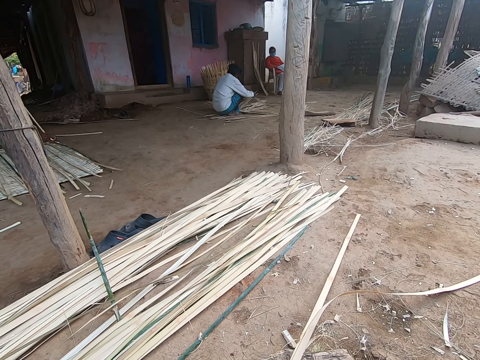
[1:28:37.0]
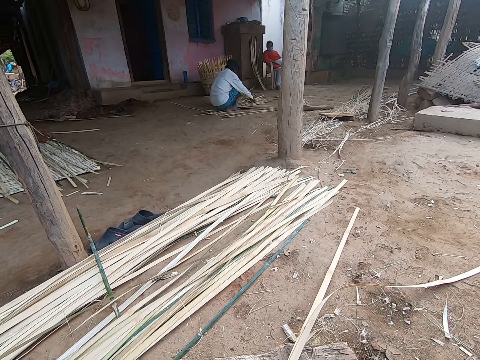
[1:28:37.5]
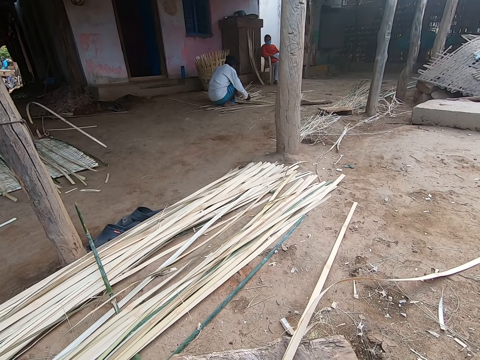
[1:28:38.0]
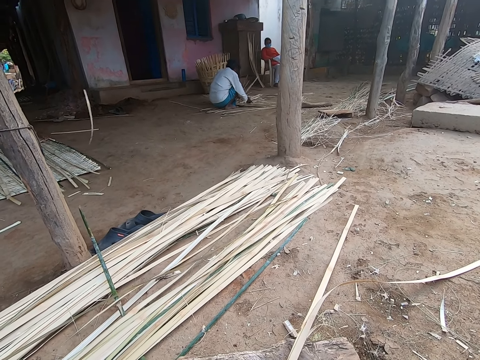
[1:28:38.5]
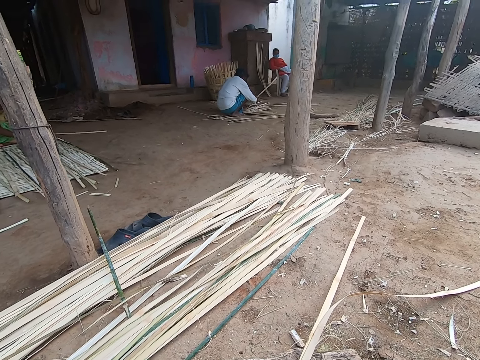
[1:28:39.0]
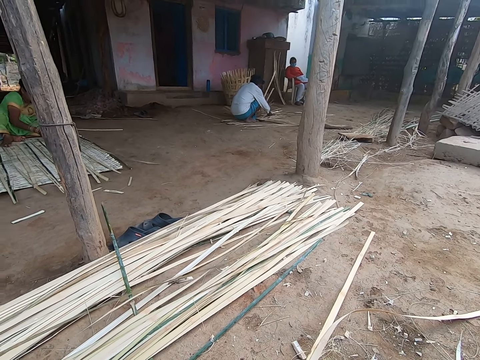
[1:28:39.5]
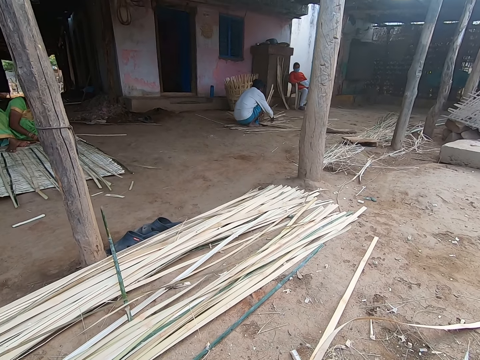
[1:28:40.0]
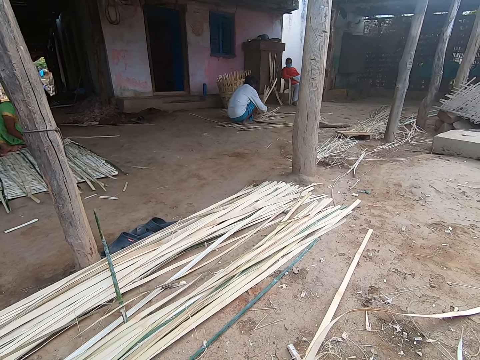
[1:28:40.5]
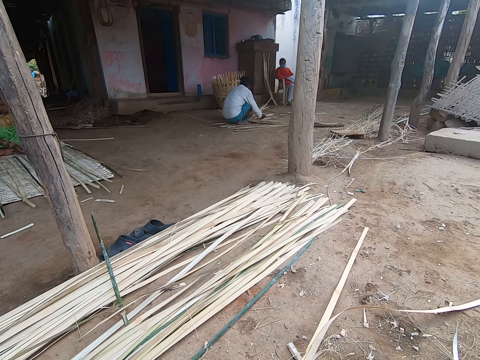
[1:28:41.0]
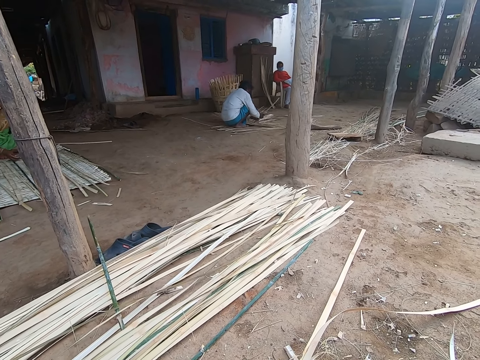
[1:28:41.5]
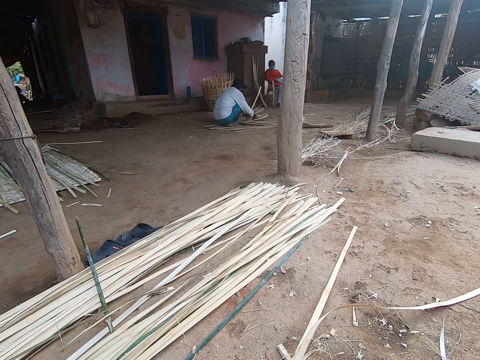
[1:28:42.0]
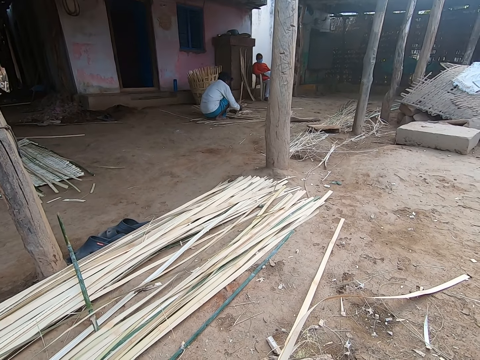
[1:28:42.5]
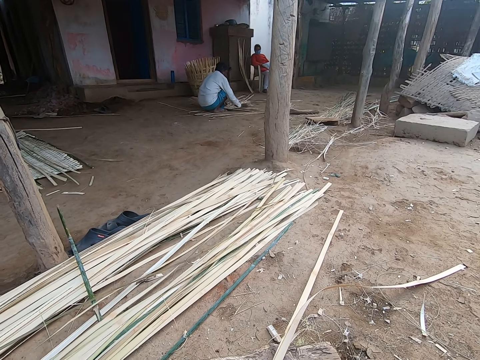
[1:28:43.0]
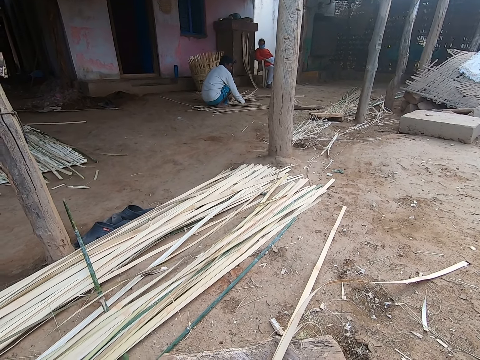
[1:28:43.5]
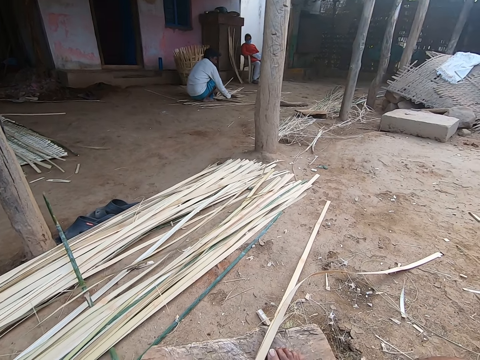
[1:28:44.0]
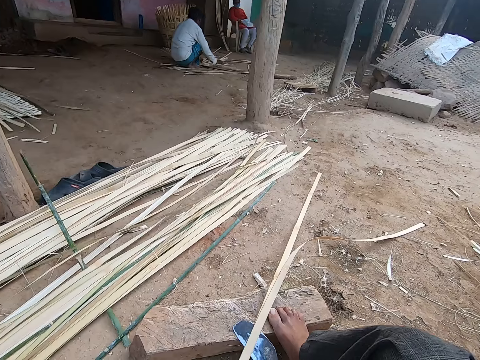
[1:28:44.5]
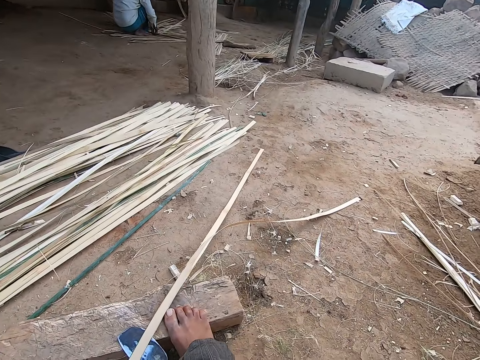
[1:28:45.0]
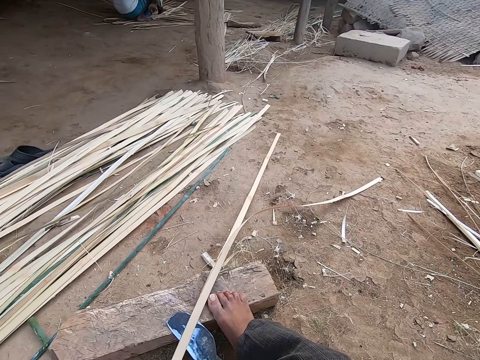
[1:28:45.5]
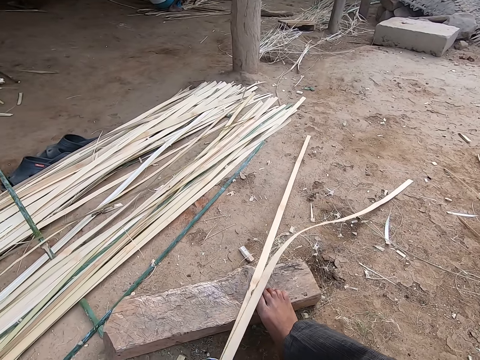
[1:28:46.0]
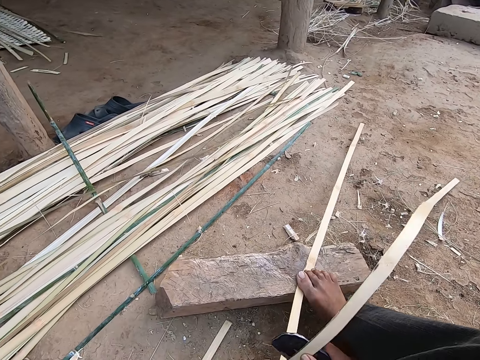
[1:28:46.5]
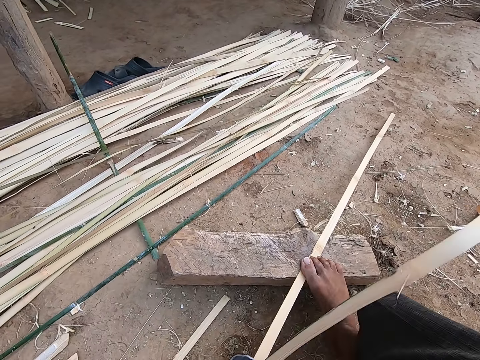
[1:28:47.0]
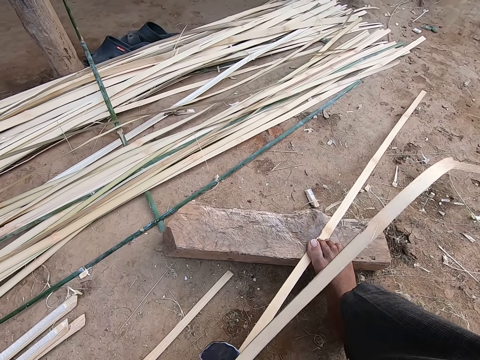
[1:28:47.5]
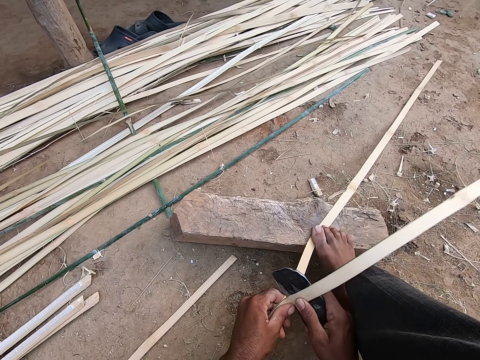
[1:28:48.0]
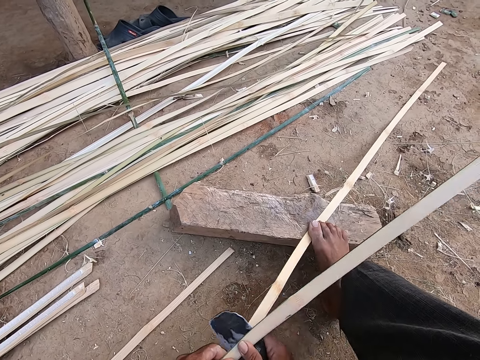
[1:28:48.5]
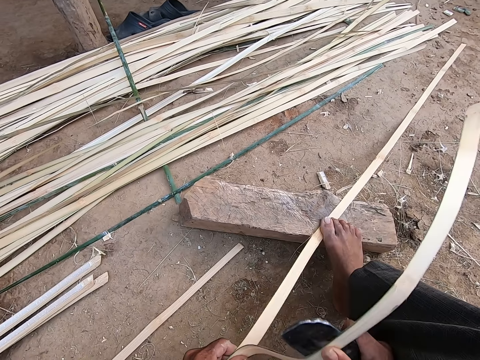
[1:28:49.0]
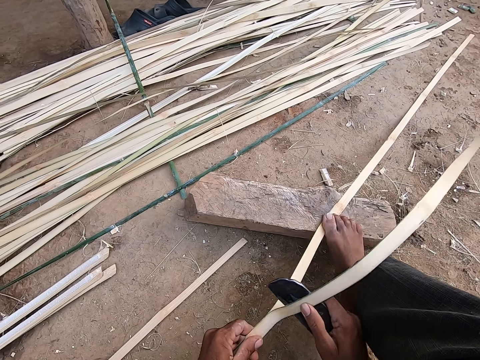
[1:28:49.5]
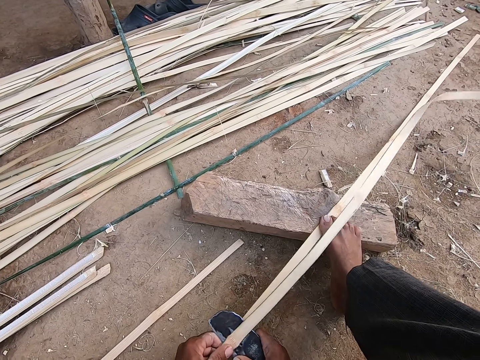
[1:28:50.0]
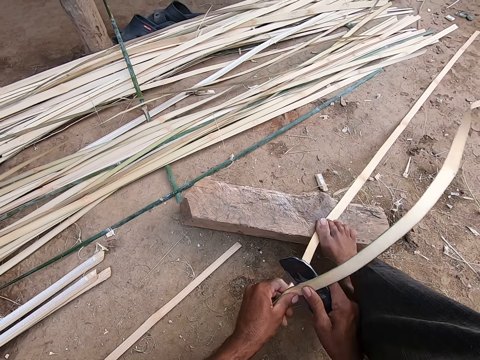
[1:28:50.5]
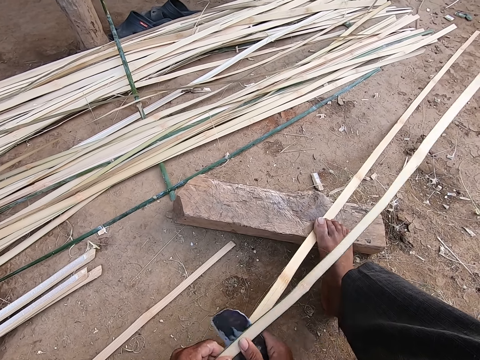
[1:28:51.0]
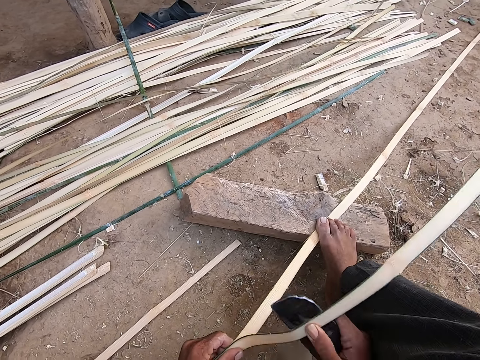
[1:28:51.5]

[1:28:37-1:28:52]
The camera wearer looks at a man and speaks to the man. He picks the cutter and speaks to a woman. He slices the bamboo strip with the knife in his right hand.

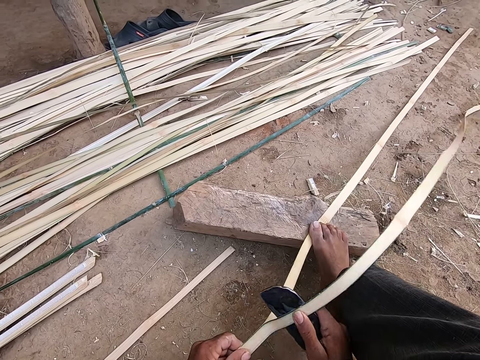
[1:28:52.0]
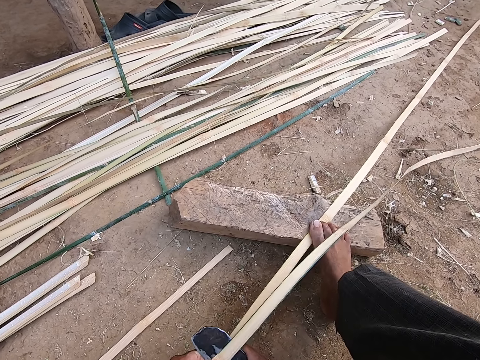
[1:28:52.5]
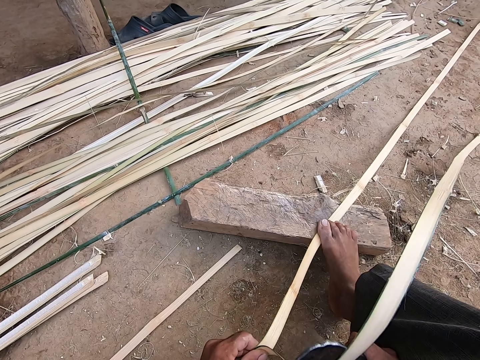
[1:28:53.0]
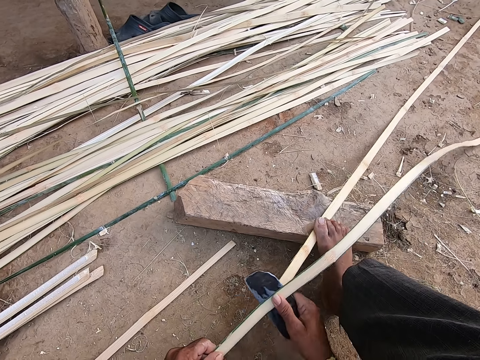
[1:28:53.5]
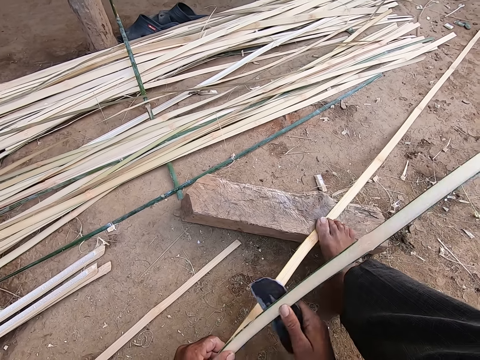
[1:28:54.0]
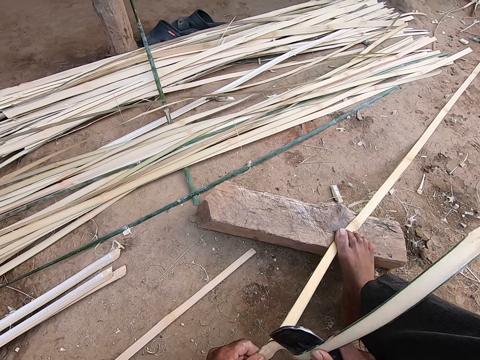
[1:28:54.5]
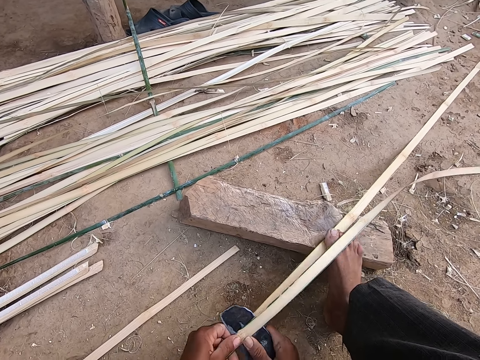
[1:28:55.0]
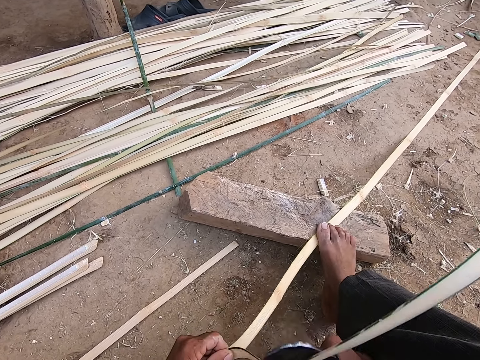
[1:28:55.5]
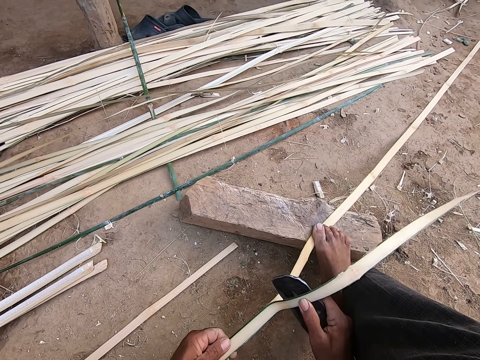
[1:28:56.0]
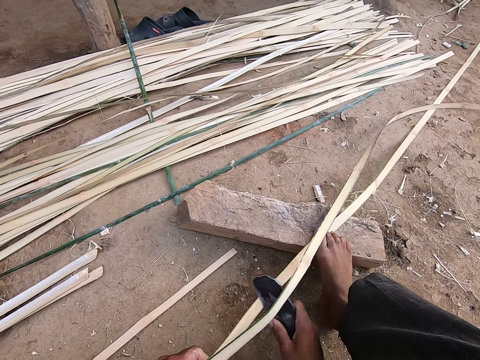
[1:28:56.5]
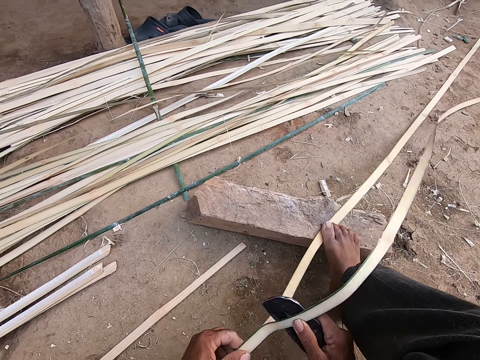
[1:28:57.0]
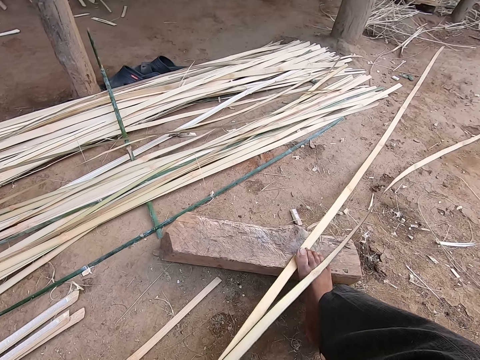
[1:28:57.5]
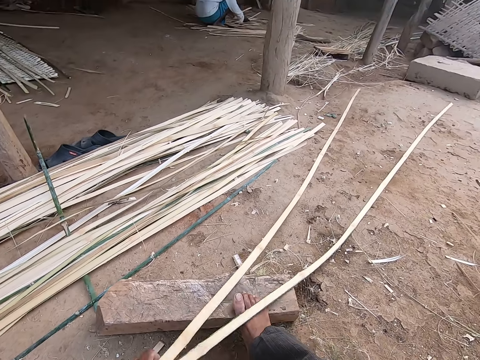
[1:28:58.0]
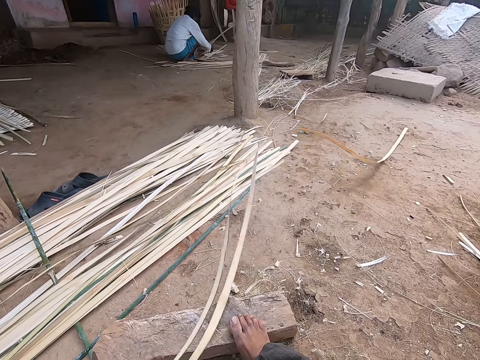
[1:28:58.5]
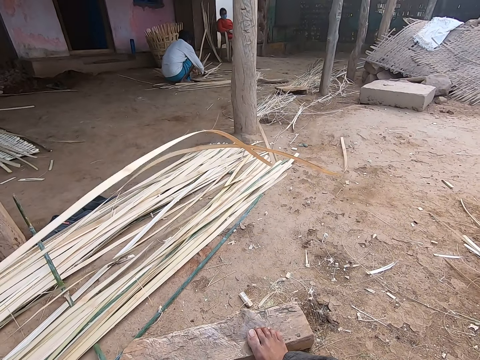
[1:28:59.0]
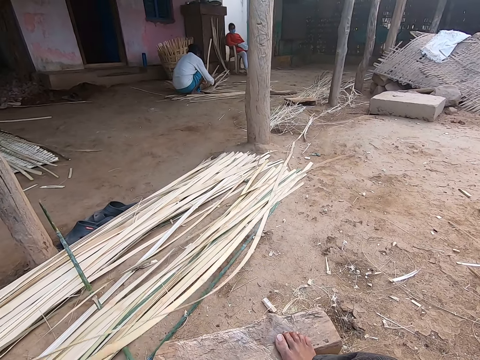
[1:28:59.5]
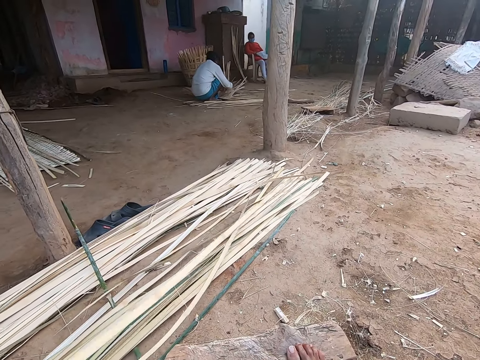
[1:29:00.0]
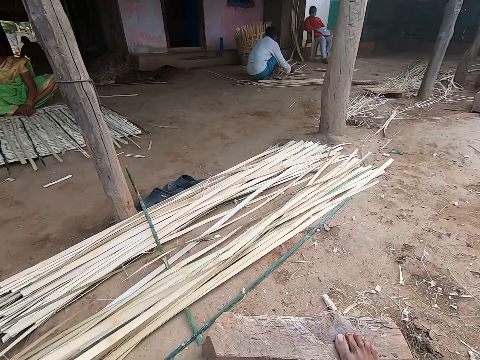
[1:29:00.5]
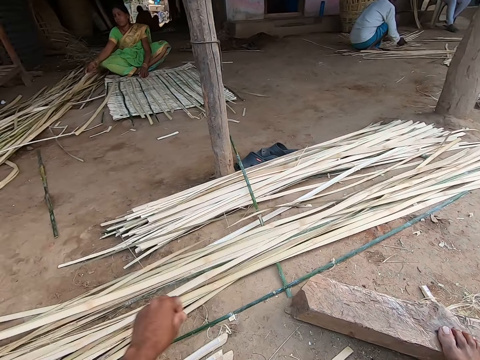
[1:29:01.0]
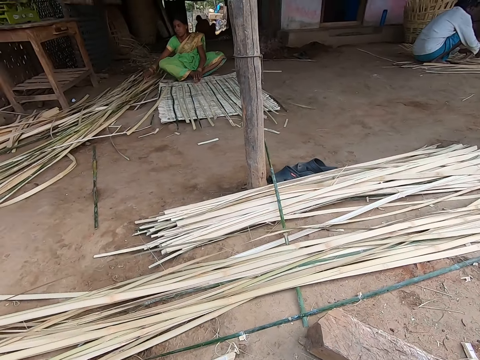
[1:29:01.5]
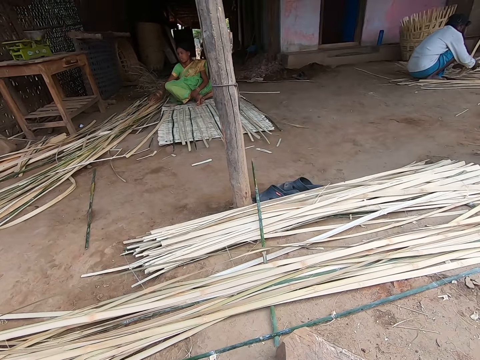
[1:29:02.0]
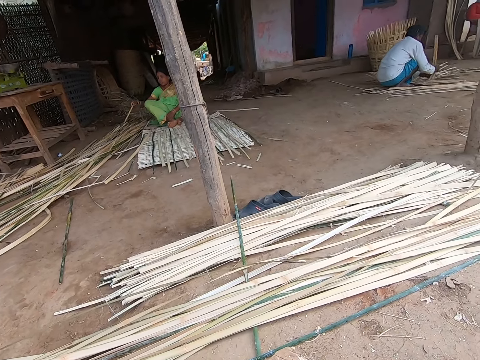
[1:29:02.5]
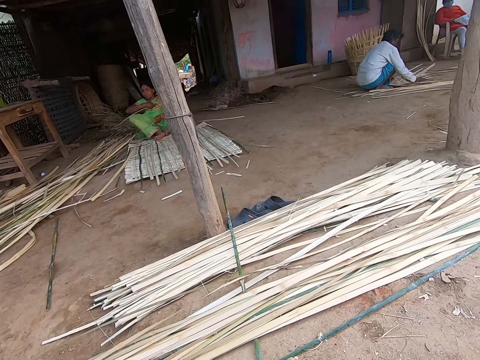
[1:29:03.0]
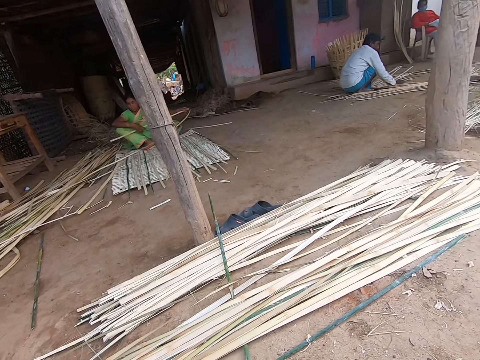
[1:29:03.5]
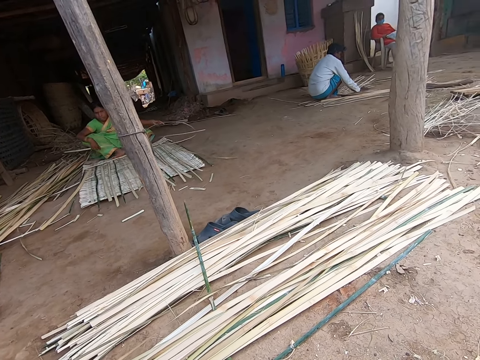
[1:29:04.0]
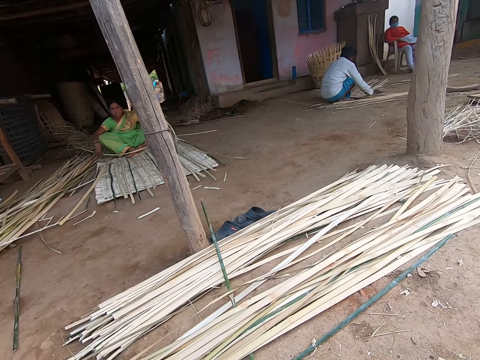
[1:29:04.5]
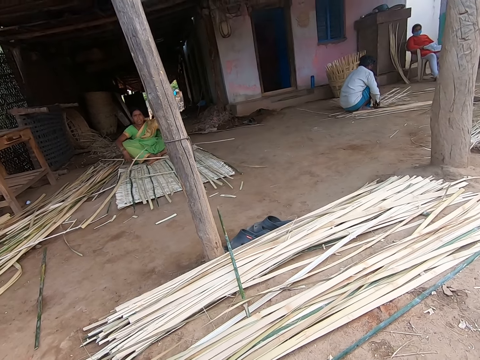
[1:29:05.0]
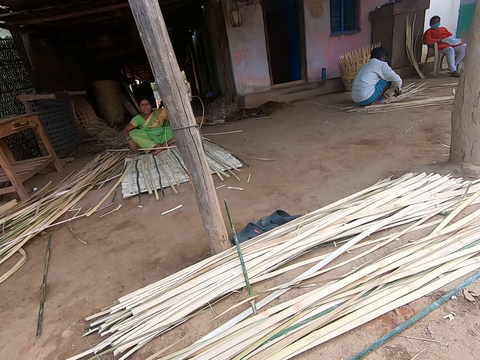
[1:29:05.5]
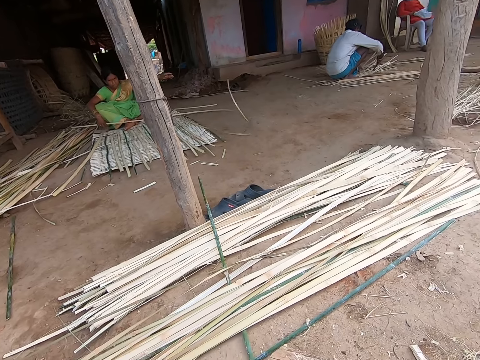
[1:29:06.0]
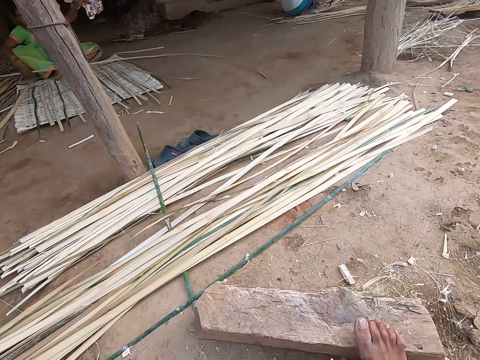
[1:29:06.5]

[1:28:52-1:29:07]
The camera wearer swings two bamboo strips in his left hand. He moves the papyrus reeds. He drops the two bamboo strips on the ground with his left hand. He looks at a woman, speaks to the woman, and looks around. The woman speaks to the camera wearer. The camera wearer looks at the woman. He places his right leg on a bamboo strip on the plank.
